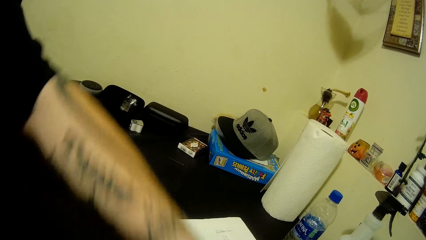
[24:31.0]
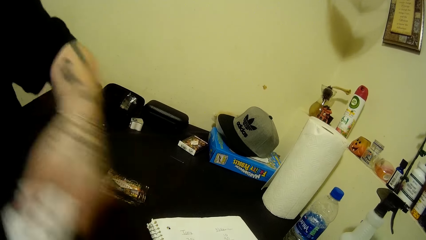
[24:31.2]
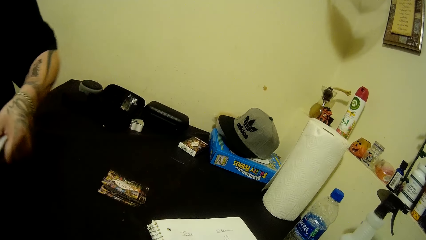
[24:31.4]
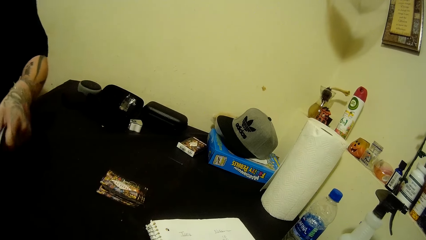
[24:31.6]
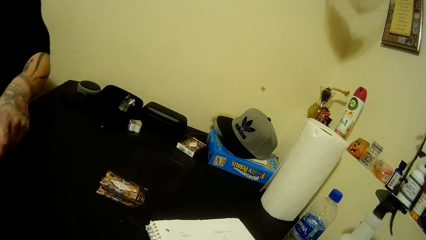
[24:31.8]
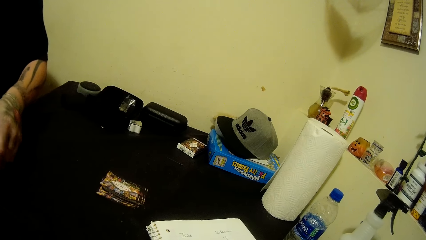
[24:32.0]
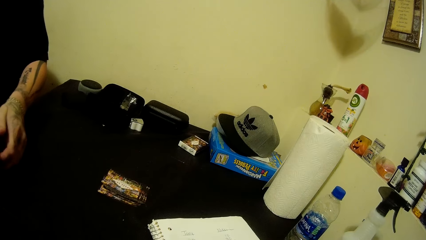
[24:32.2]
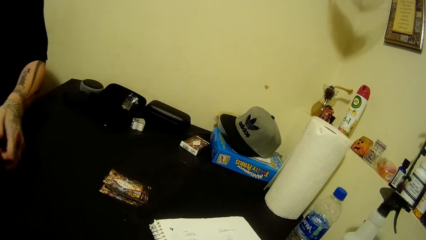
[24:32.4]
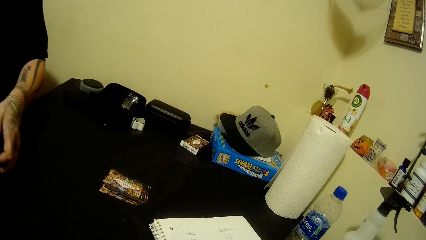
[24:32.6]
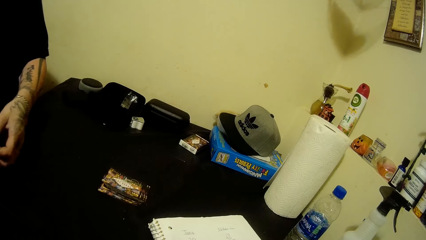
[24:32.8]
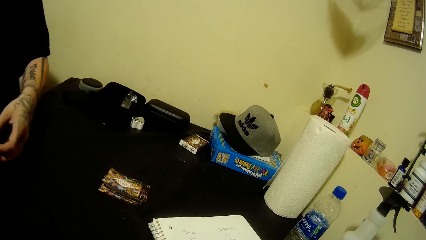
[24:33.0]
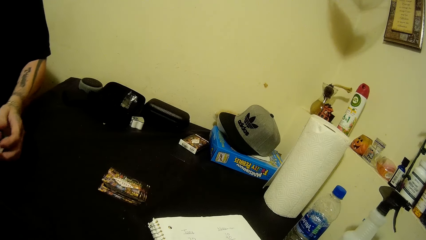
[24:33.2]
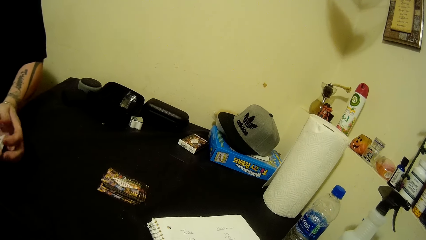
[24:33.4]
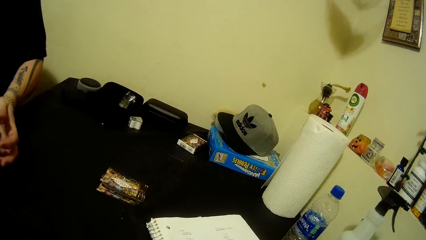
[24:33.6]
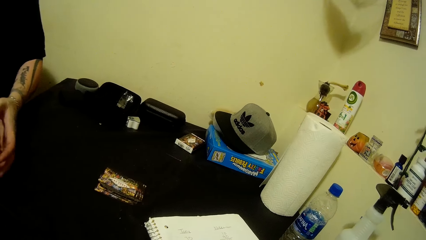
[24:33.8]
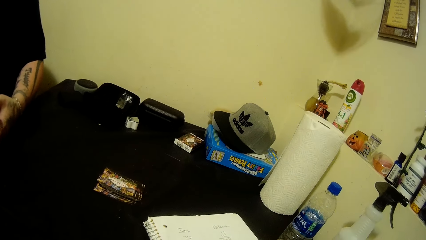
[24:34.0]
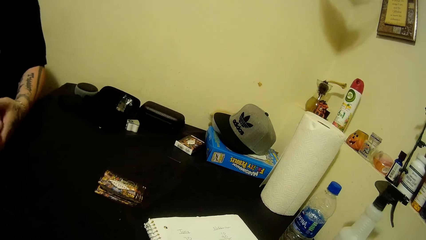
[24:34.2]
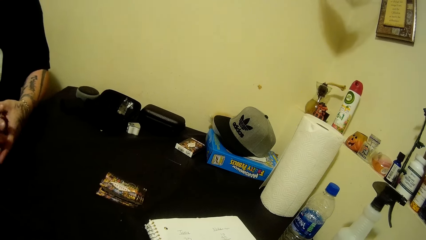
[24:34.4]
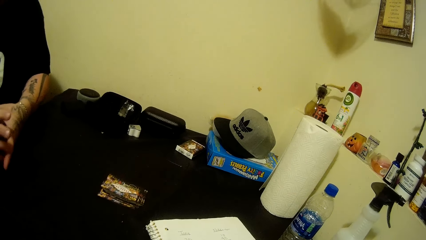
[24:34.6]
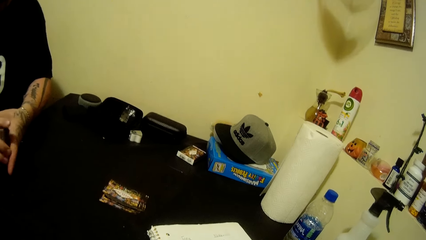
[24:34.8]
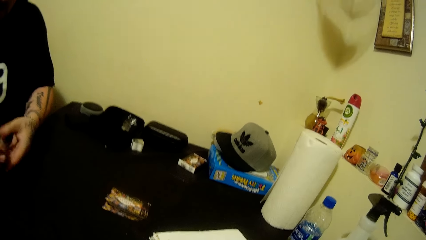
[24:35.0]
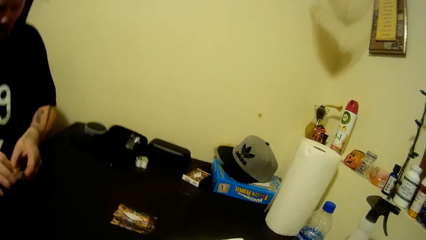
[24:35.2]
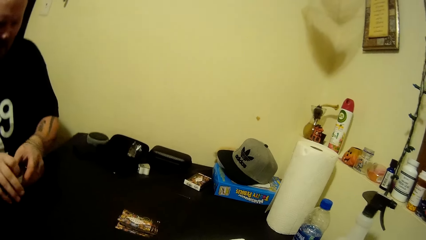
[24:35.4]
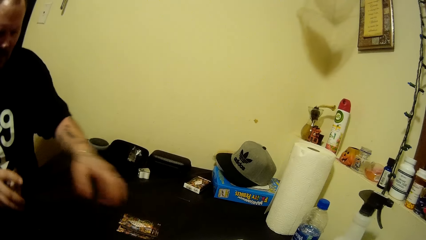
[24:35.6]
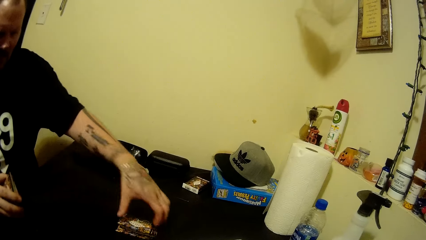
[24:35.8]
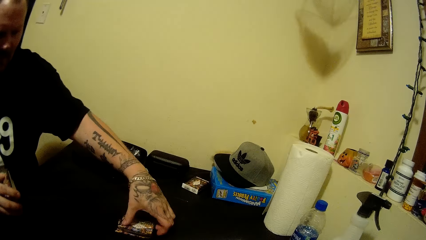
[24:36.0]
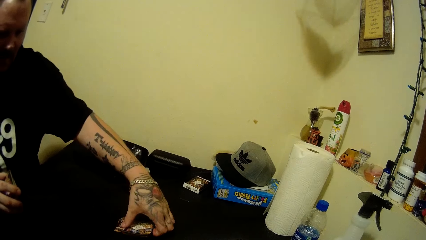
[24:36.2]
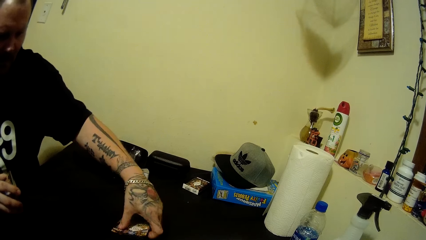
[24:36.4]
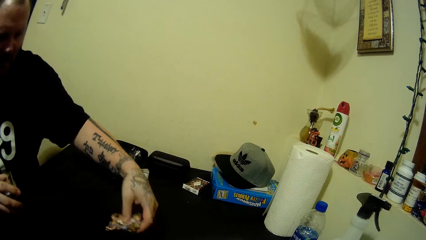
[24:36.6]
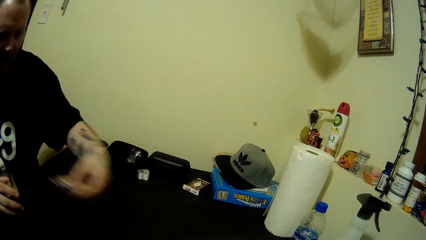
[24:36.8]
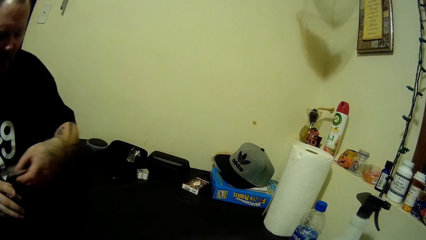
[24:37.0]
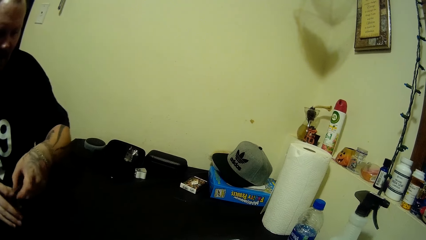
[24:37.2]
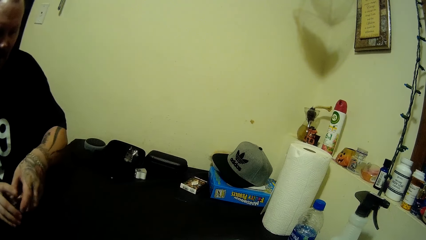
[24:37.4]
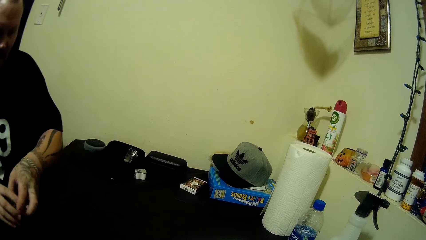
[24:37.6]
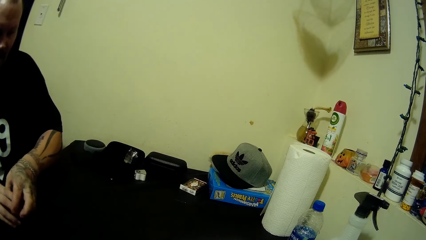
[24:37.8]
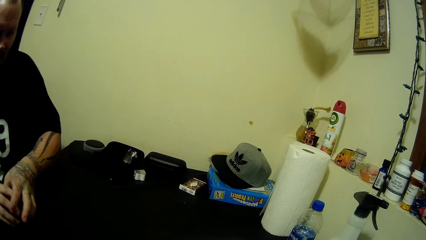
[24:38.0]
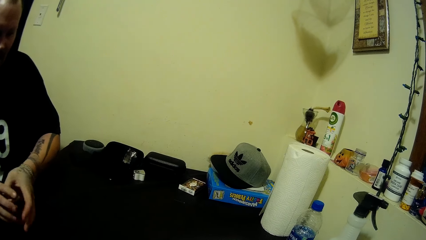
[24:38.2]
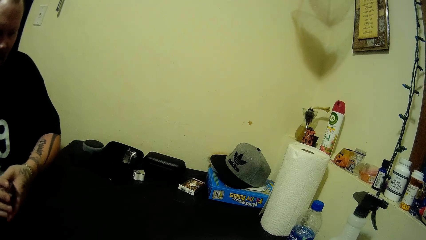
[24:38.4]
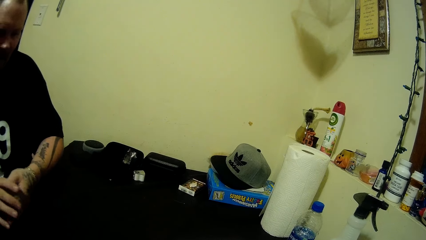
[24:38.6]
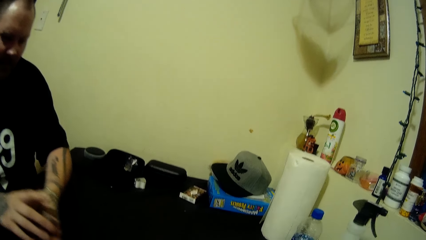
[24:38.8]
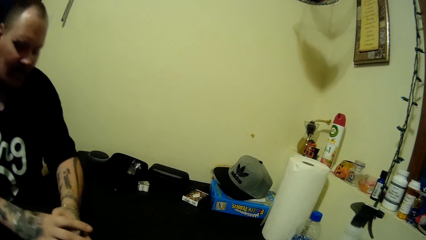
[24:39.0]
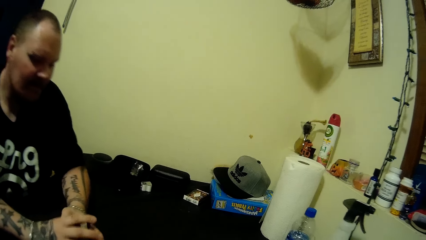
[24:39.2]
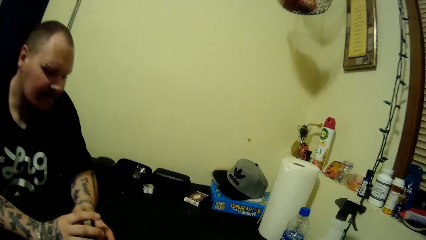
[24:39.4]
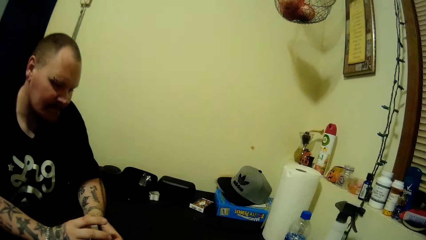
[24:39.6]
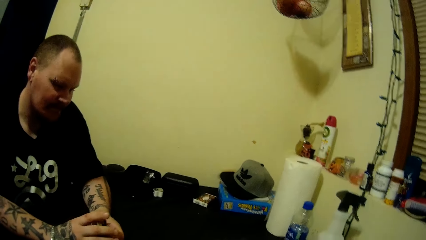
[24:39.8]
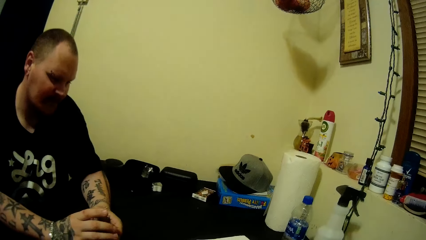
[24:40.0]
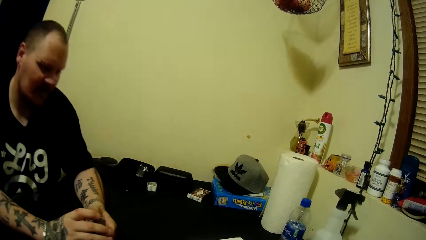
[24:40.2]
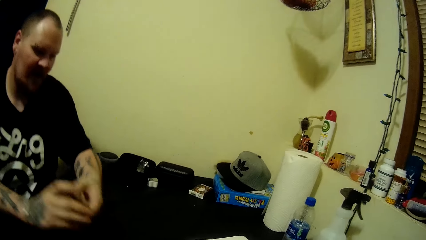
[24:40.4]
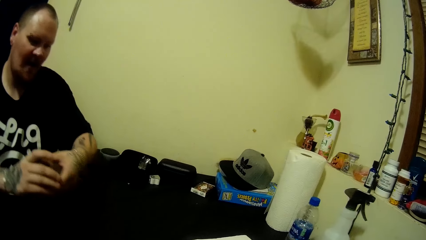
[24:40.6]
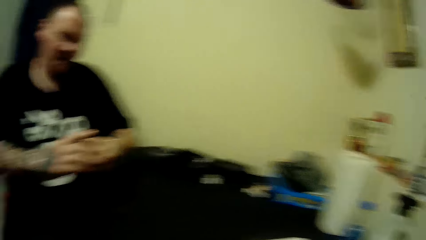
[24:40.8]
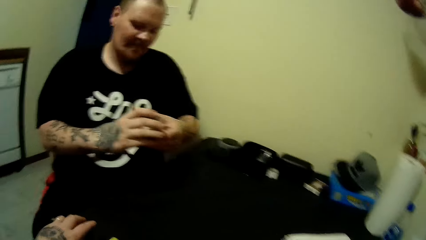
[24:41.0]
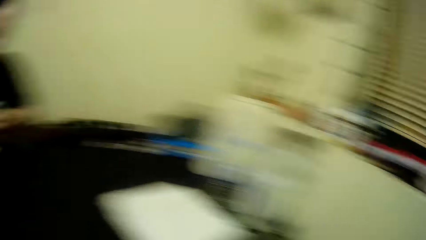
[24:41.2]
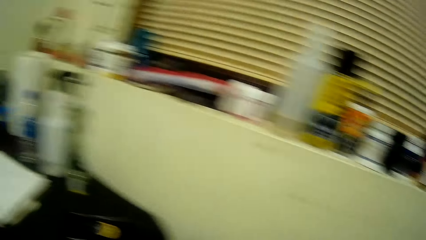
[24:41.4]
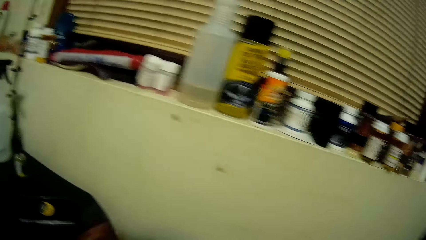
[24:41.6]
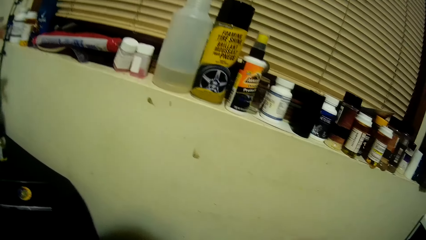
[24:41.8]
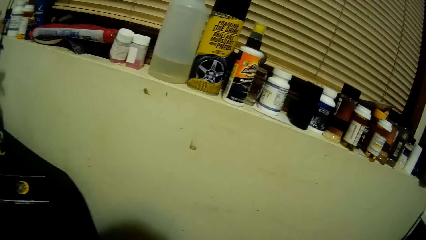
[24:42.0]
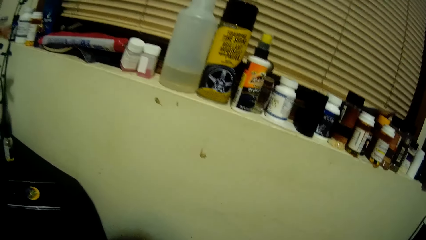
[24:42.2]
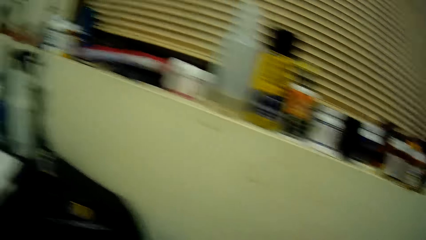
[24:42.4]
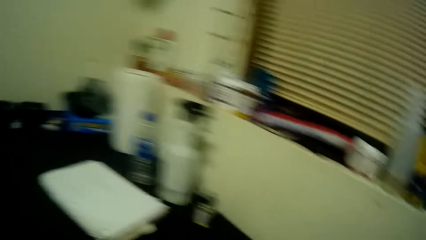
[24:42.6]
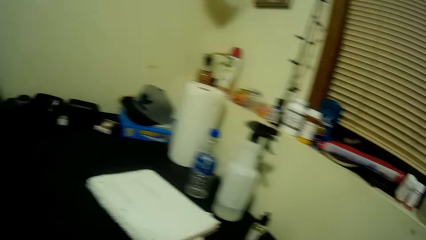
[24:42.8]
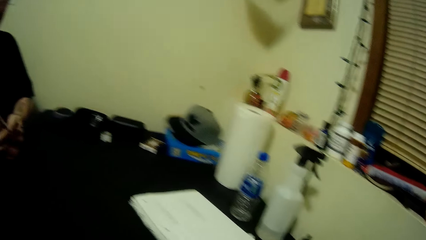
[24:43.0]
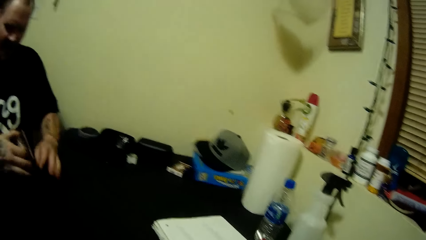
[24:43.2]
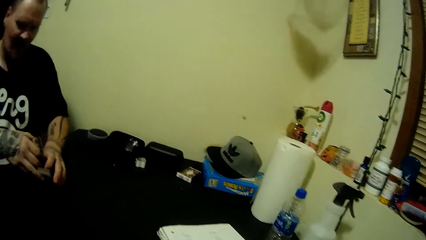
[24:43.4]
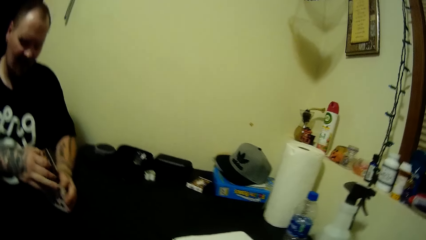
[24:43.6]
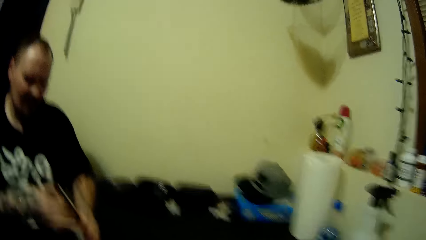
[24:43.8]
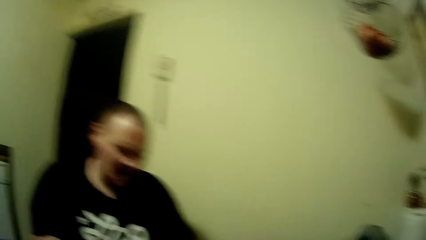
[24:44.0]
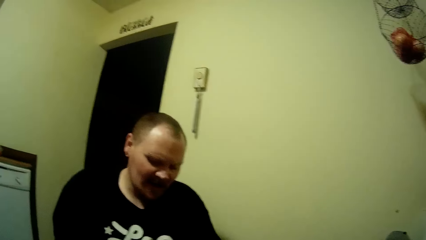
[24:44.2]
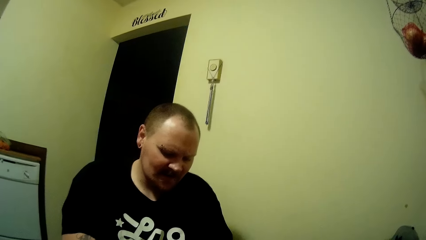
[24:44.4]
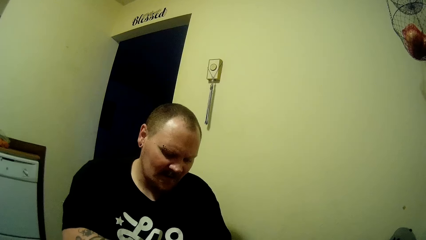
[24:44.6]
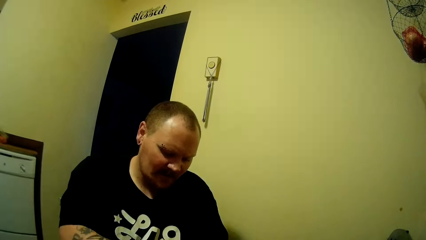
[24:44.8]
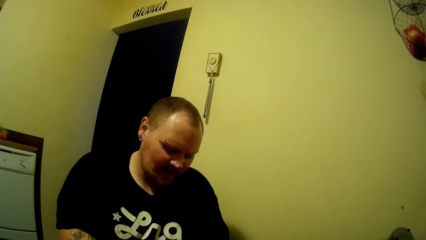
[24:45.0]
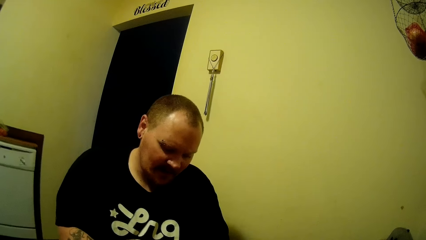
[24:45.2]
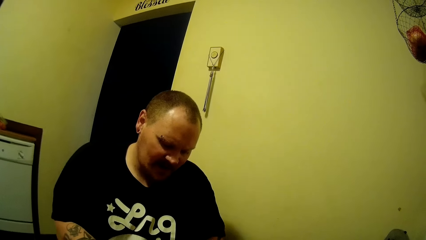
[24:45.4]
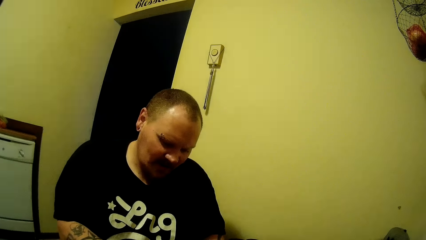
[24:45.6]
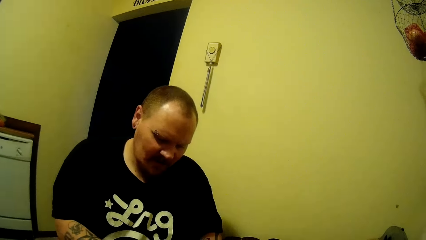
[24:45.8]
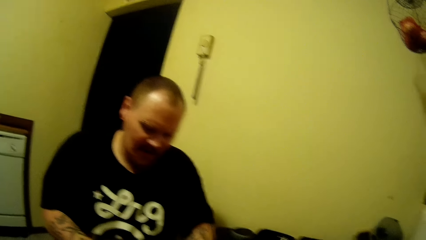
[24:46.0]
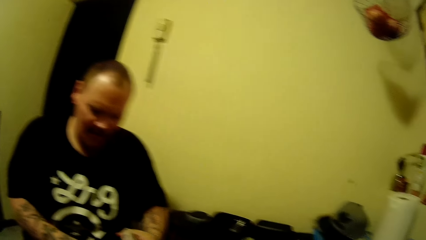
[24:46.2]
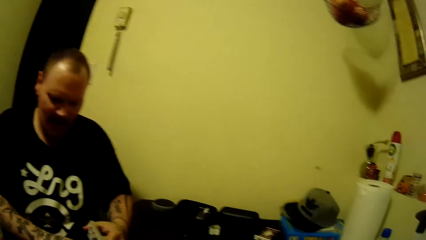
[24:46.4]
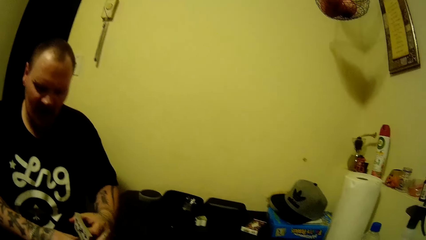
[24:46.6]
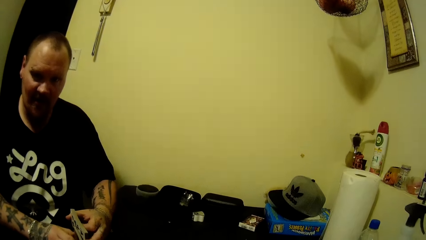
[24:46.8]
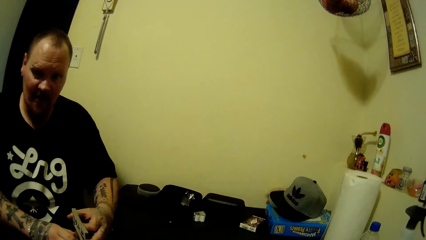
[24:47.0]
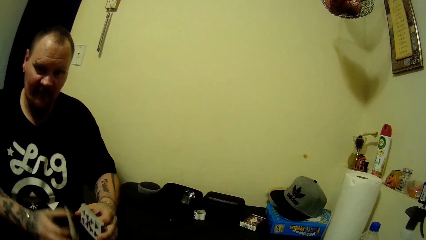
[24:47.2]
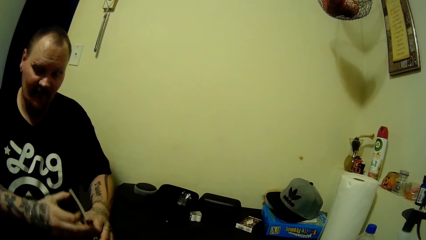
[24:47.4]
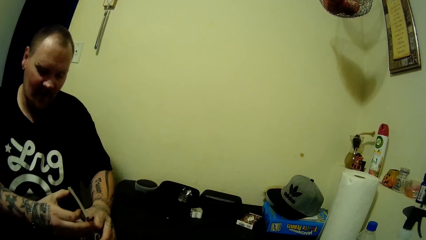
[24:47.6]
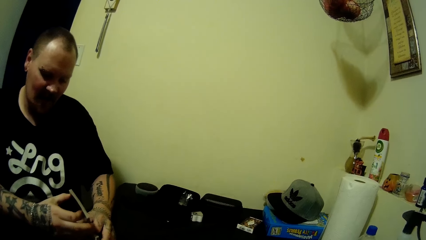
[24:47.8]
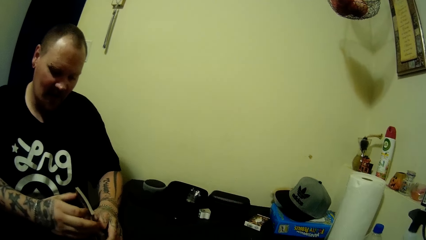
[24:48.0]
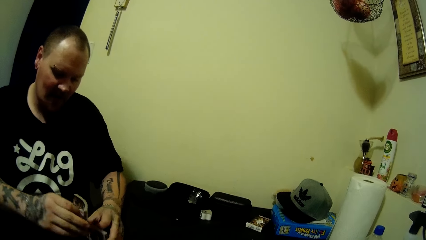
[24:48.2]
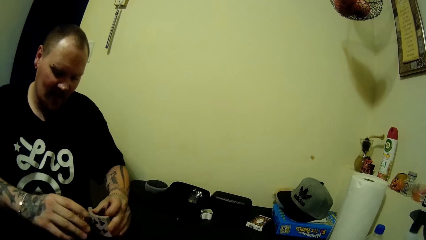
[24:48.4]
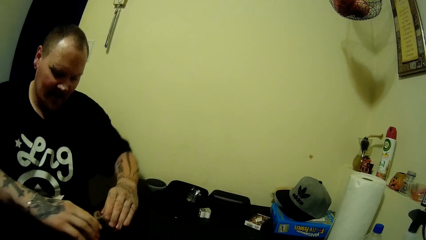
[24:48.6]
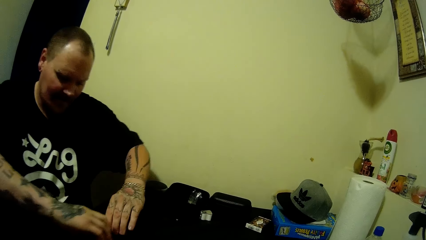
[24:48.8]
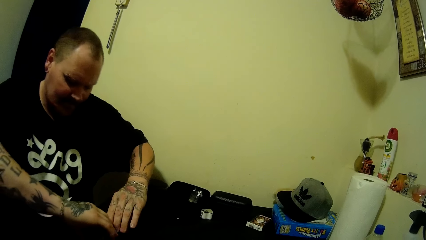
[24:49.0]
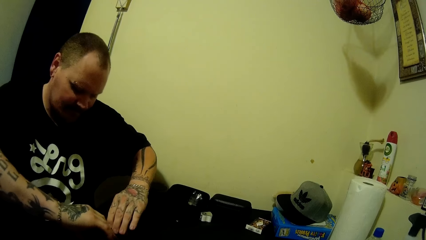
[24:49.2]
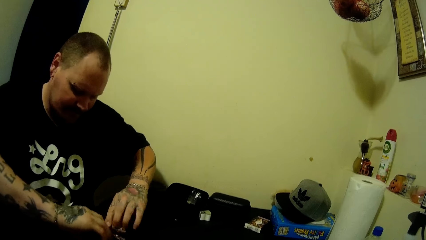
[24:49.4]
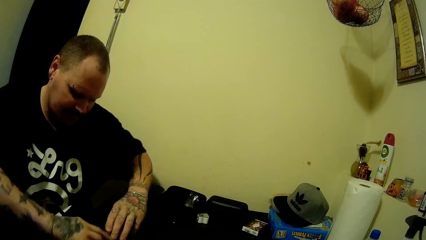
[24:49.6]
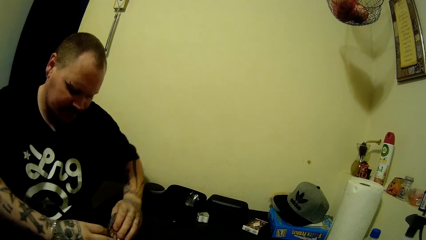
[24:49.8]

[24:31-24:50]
A man picks cards from the table with his left hand. He adds the cards in his left hand to the card in his left hand. The camera wearer looks around. The man arranges the cards on the table. He shuffles the cards in his hands.
